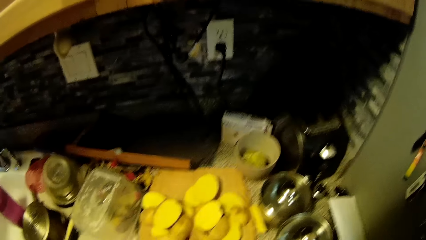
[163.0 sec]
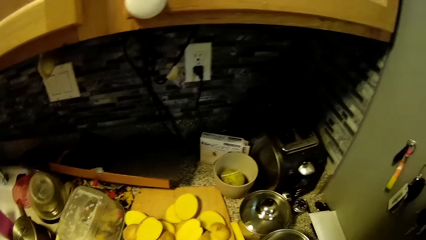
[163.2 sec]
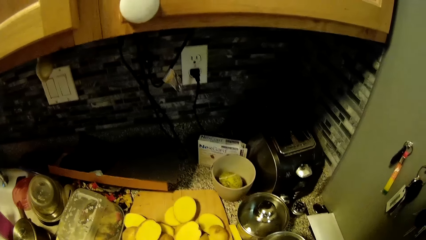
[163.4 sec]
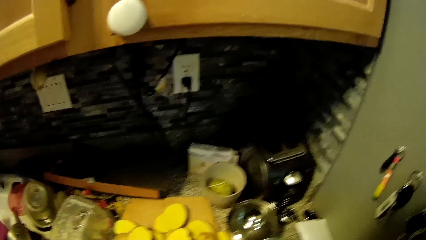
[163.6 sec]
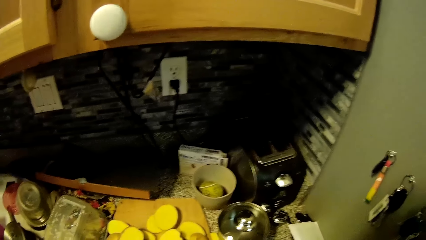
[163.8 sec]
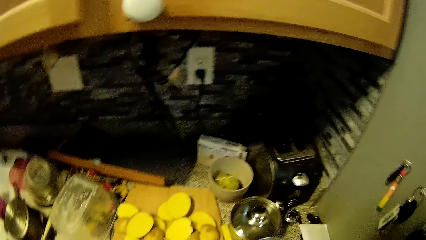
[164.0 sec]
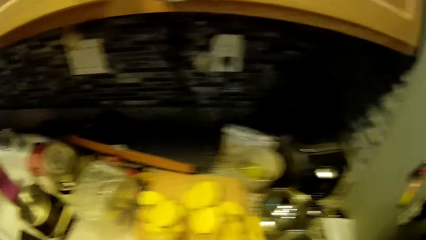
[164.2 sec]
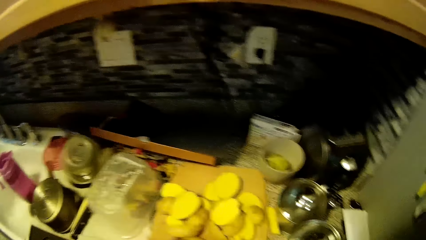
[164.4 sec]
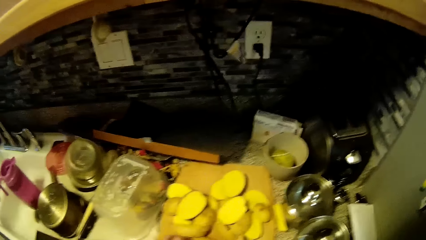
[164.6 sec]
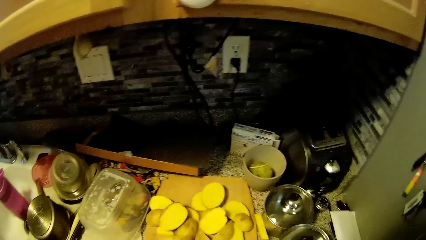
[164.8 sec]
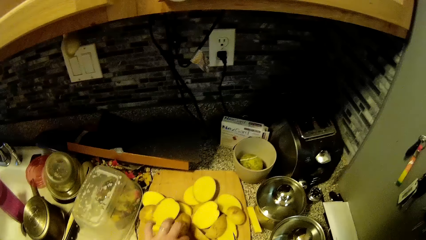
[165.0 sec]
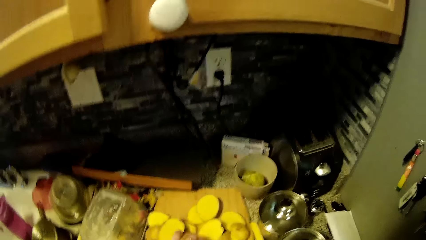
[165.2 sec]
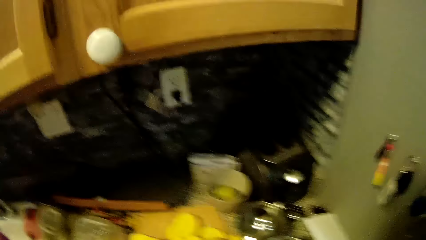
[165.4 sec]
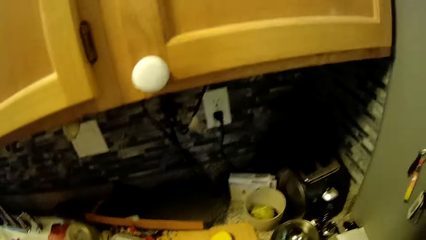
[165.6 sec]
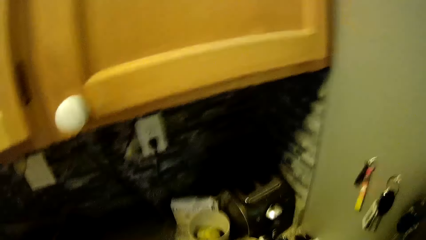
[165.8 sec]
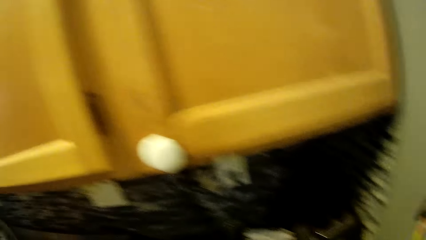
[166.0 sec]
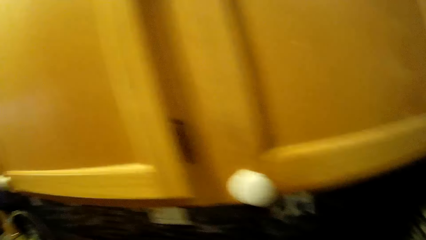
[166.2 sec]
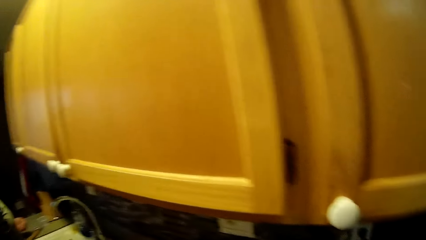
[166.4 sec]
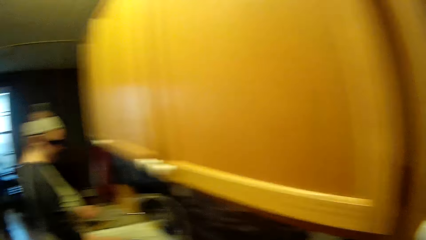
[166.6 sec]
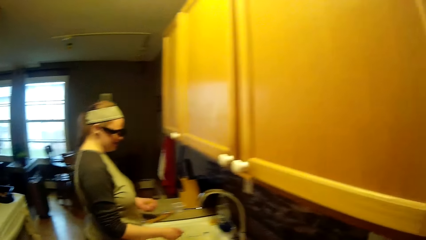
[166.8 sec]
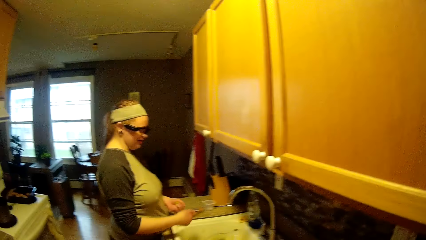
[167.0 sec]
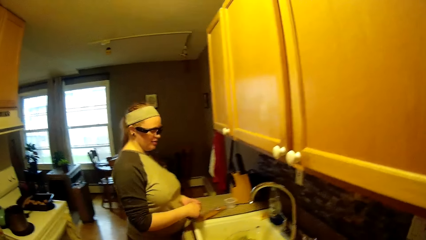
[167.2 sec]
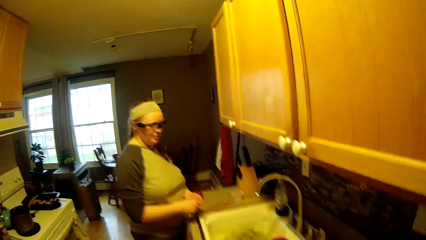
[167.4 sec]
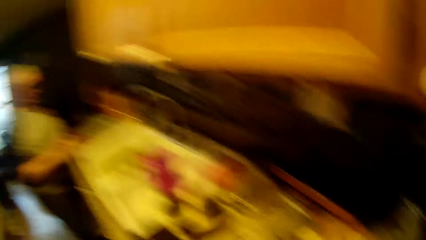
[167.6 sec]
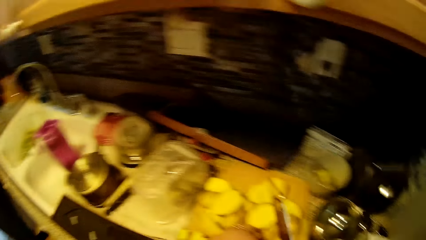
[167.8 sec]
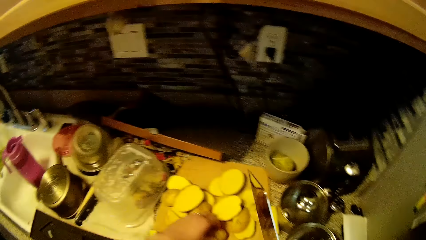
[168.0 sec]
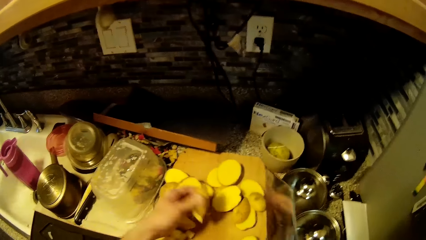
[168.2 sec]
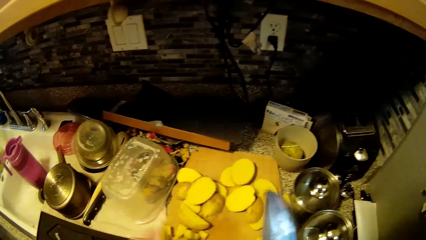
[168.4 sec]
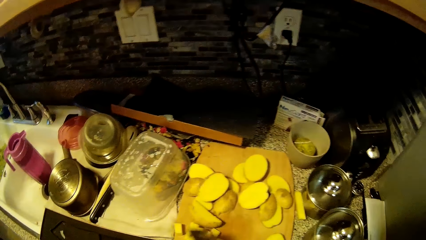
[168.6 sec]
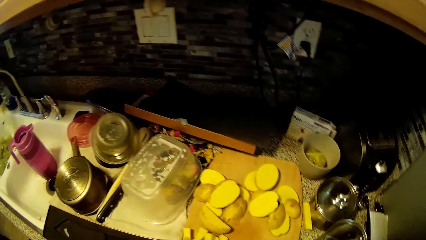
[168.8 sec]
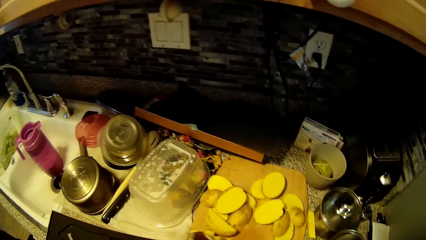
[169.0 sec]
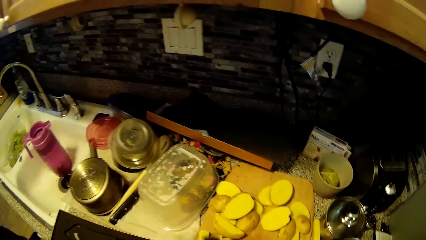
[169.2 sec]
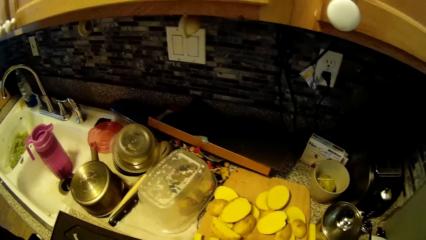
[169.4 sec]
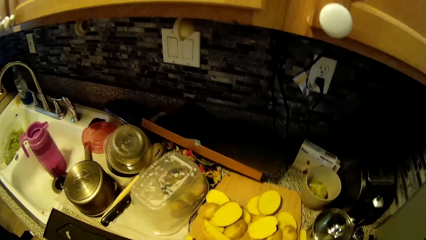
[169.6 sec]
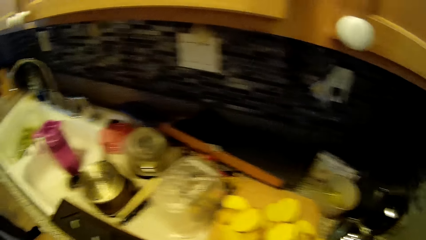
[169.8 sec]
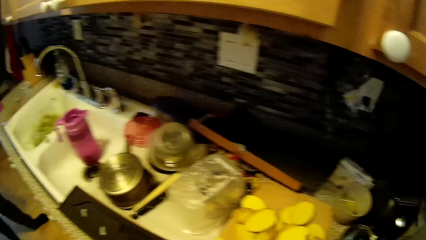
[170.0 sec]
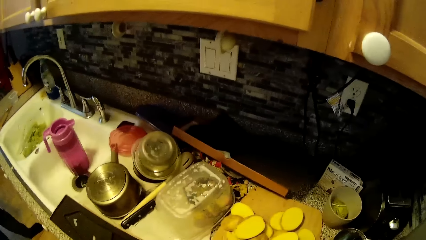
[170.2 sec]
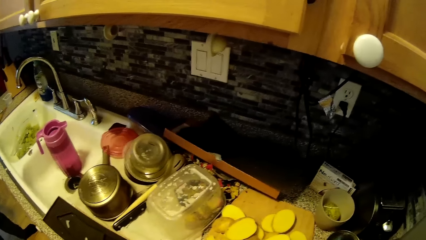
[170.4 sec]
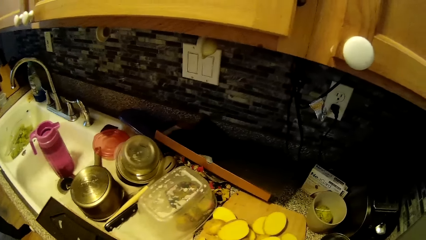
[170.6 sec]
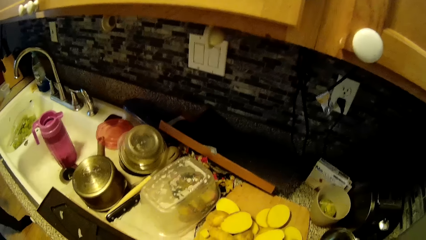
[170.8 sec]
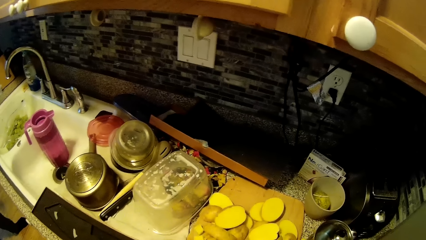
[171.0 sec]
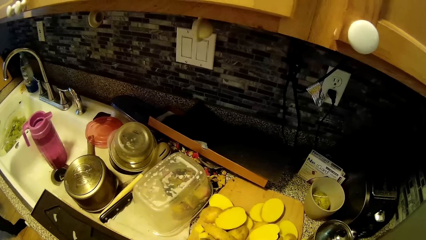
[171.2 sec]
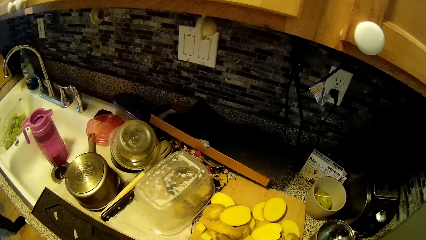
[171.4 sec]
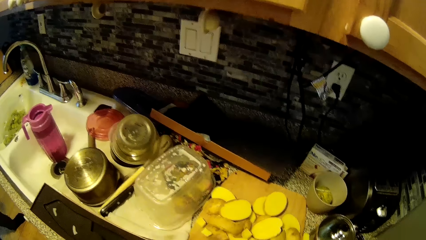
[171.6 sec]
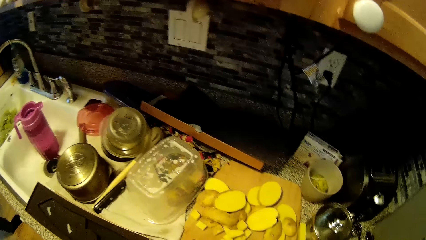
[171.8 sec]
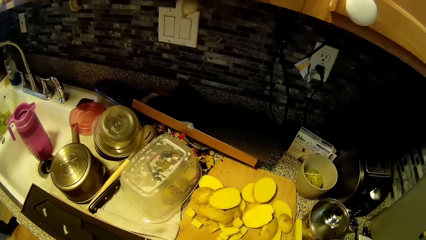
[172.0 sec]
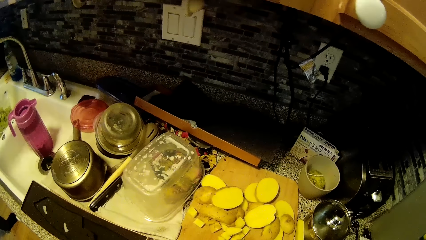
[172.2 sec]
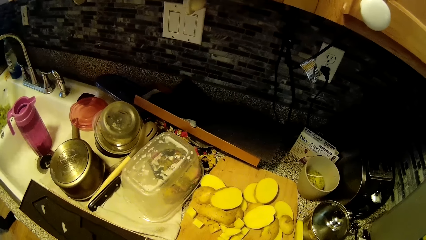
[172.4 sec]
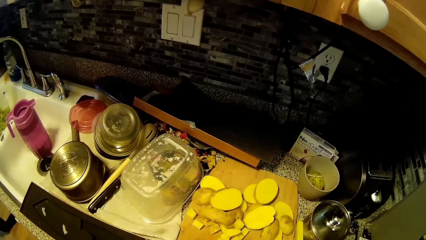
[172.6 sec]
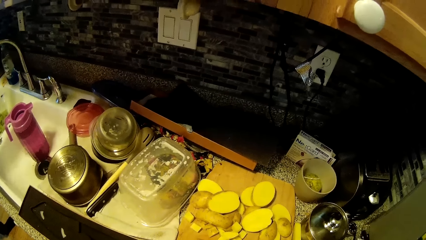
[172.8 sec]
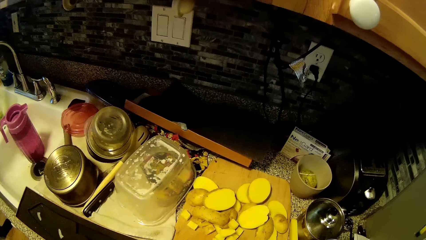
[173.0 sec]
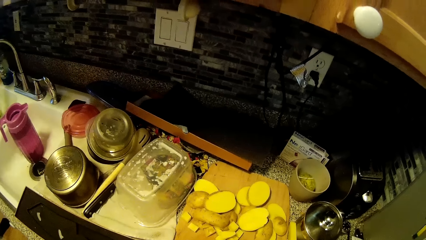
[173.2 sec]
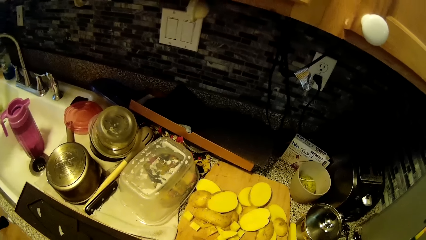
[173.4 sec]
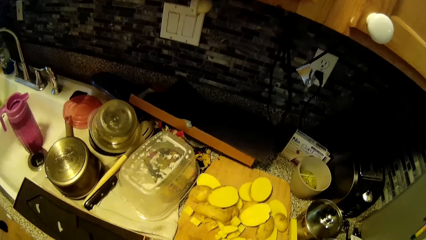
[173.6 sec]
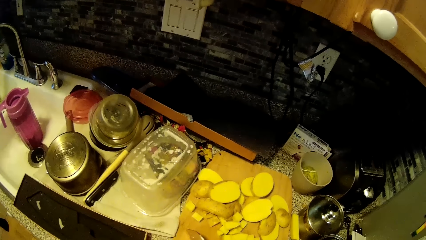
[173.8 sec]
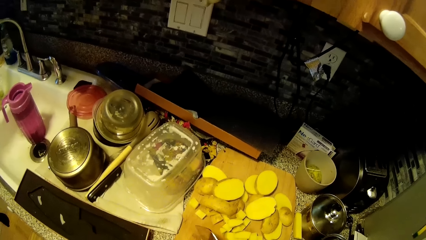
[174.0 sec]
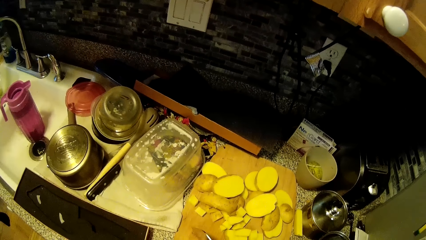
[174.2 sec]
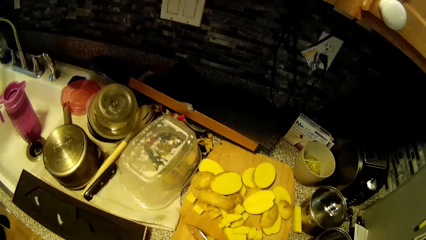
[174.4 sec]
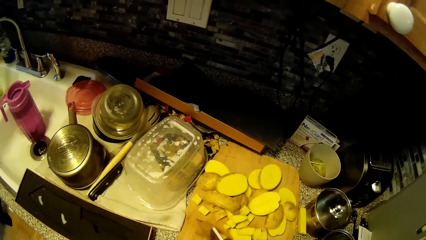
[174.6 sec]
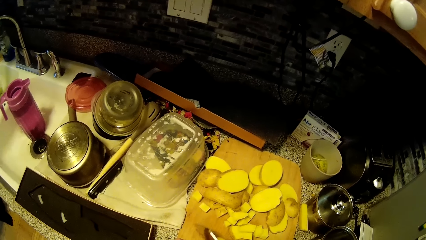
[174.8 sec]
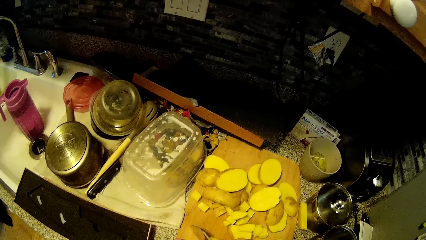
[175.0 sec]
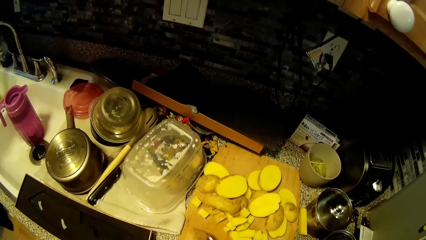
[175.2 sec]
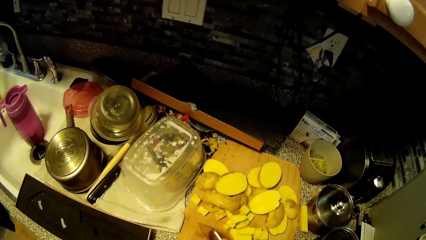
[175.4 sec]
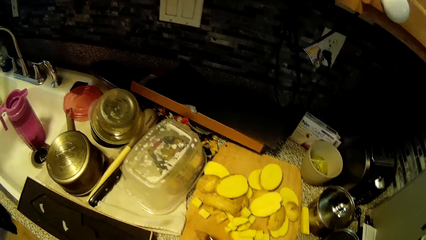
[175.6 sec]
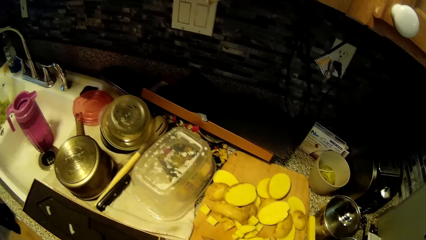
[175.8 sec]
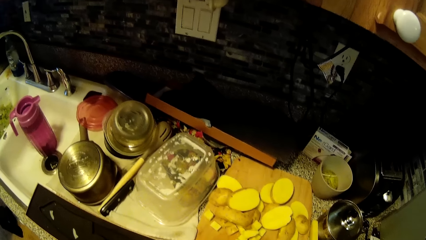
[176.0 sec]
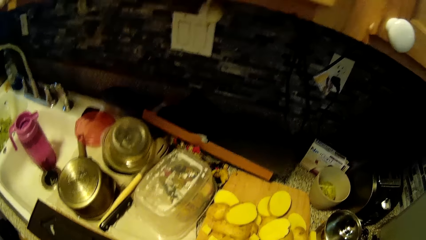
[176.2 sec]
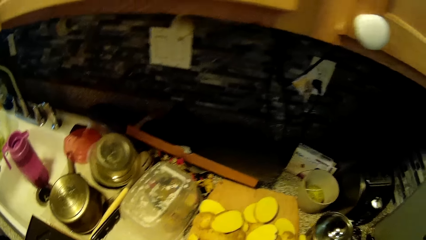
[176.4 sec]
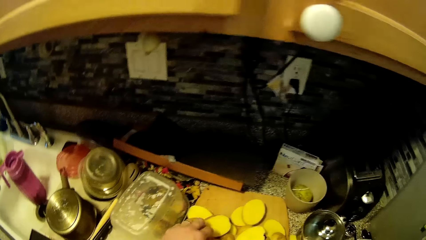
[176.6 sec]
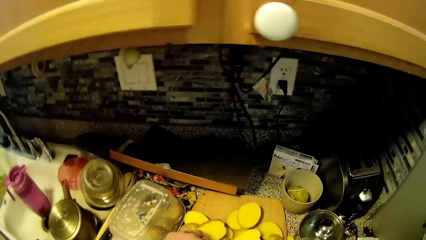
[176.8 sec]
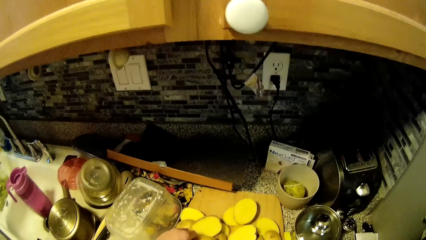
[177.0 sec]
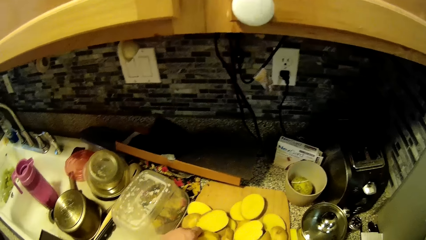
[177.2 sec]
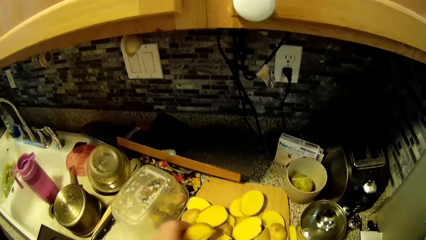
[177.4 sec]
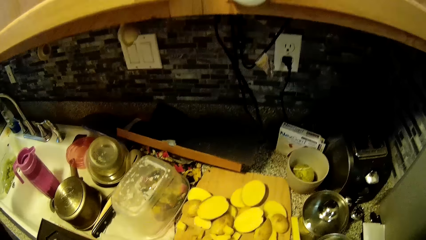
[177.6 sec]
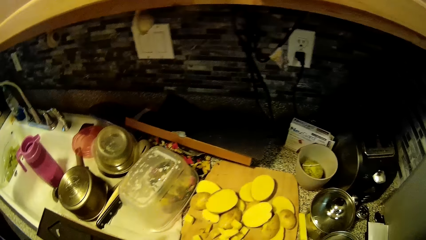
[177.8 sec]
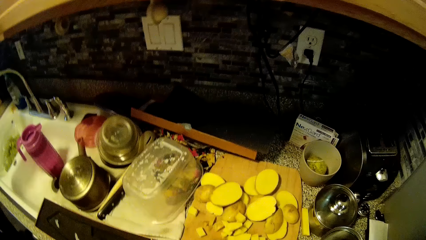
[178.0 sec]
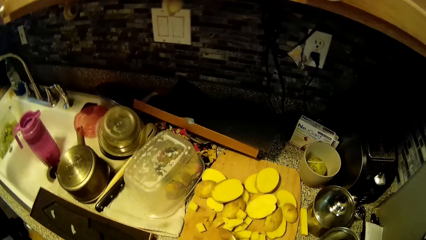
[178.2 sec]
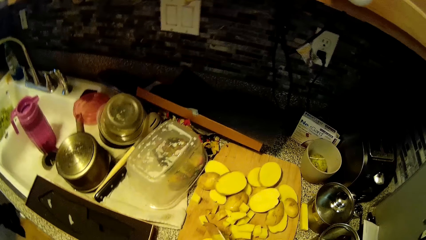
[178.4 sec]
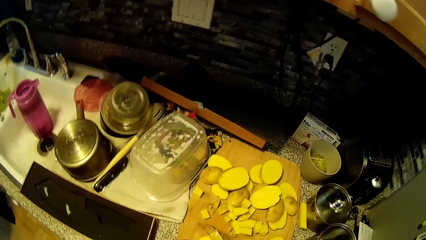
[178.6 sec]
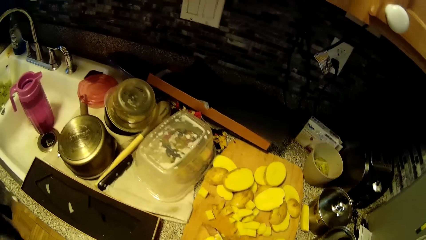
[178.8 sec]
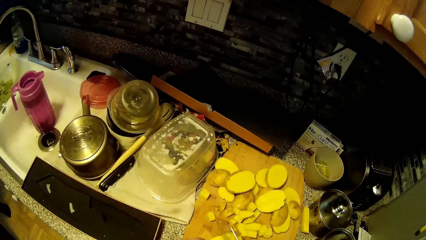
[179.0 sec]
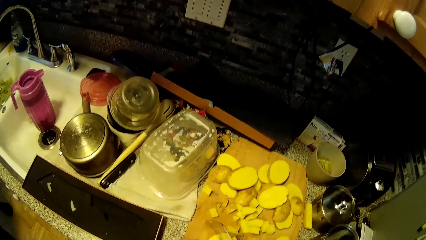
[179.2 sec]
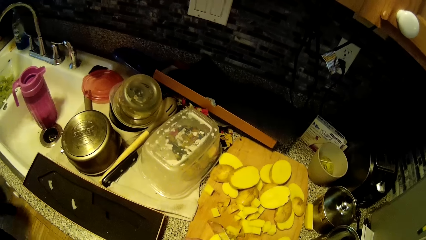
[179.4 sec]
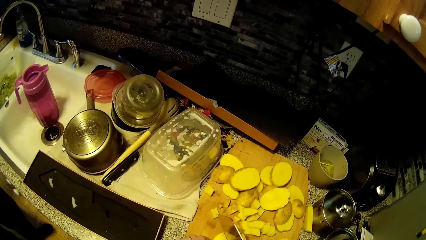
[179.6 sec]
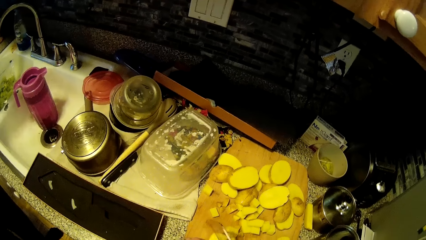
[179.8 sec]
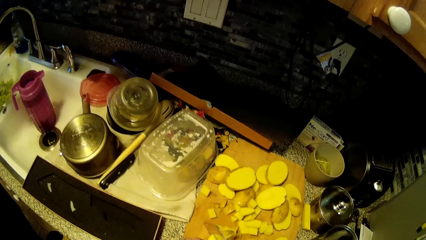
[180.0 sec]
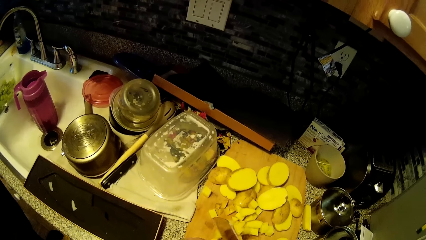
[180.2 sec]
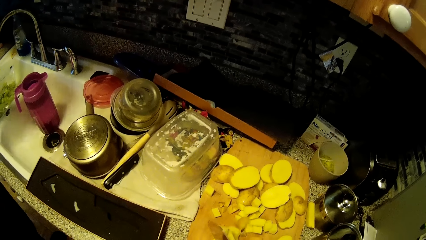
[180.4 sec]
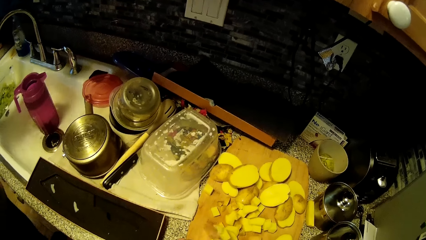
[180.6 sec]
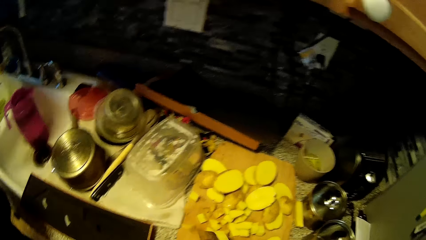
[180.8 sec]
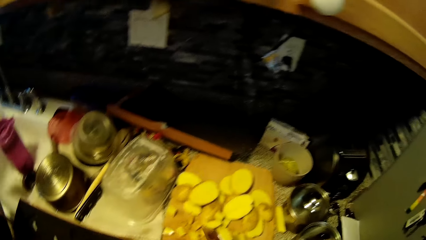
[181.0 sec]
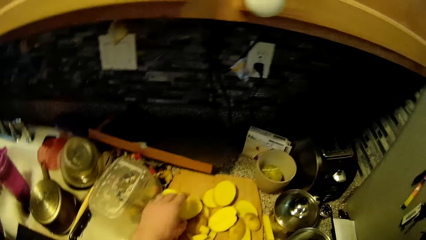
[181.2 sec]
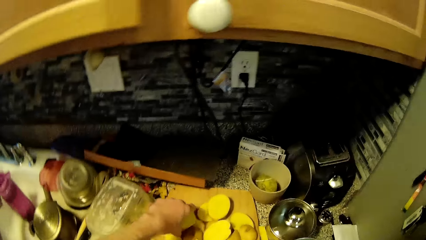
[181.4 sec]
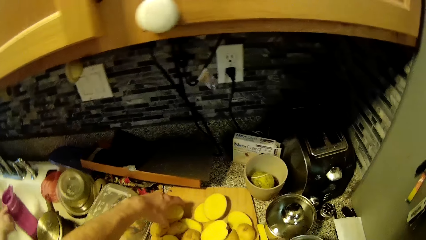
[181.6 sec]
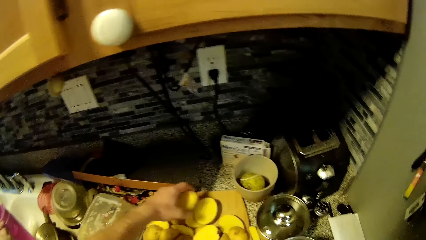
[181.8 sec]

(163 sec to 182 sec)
The camera wearer talks to a woman. They chop the potato with the knife. They talk to the woman. They chop the potato with the knife. They talk to the woman. They chop the potato with the knife.
